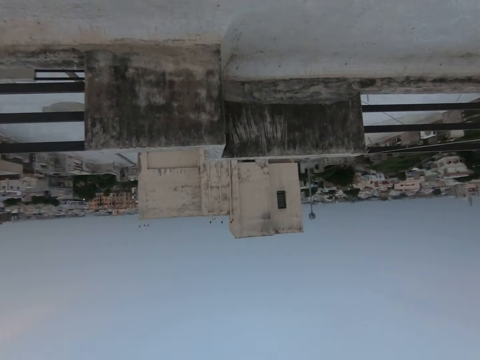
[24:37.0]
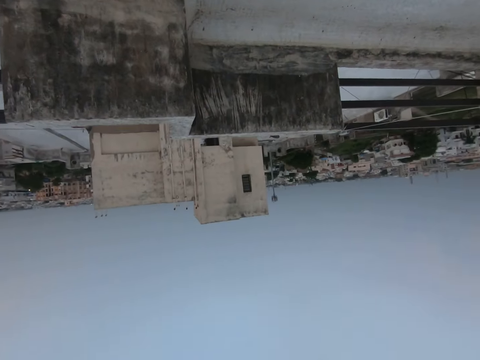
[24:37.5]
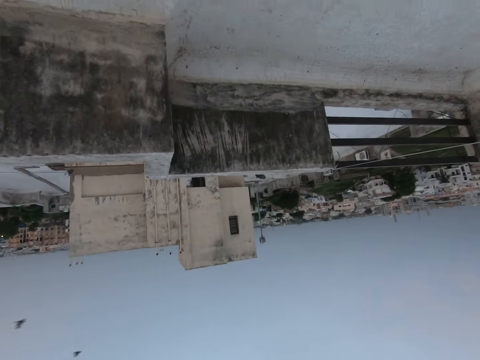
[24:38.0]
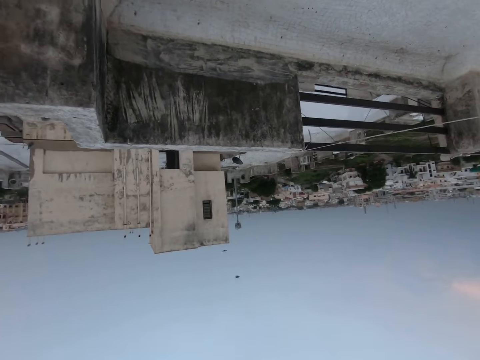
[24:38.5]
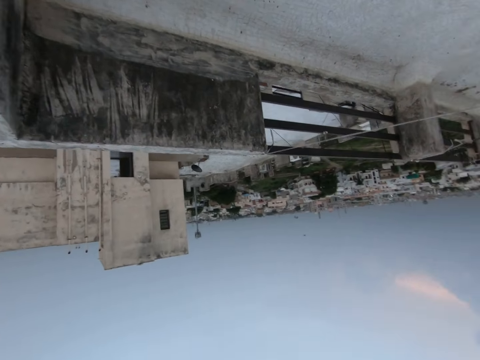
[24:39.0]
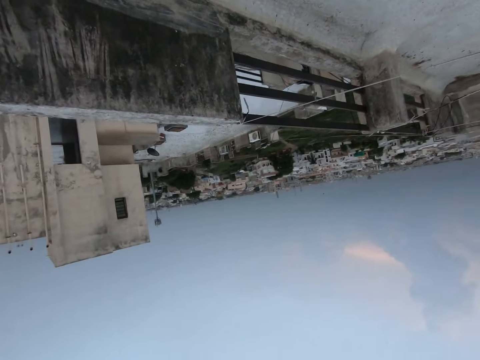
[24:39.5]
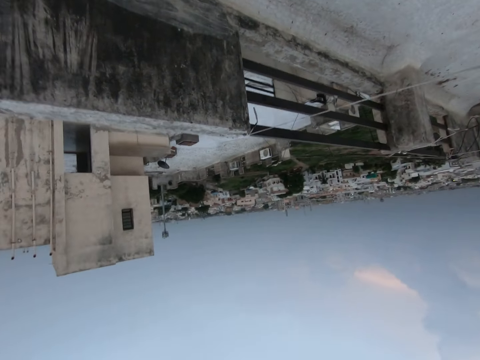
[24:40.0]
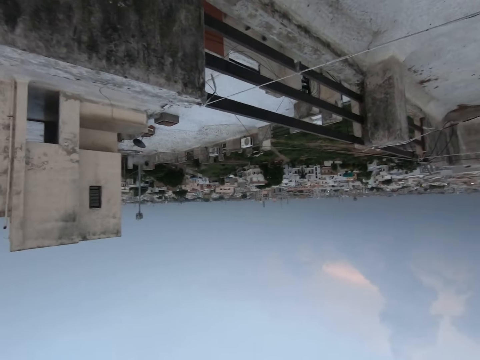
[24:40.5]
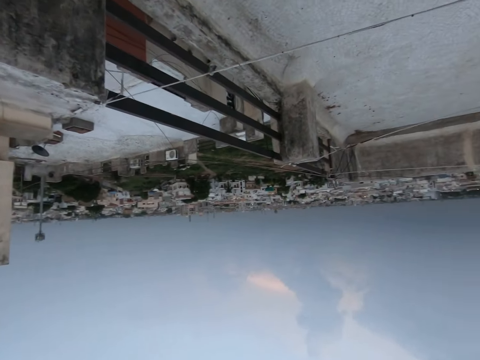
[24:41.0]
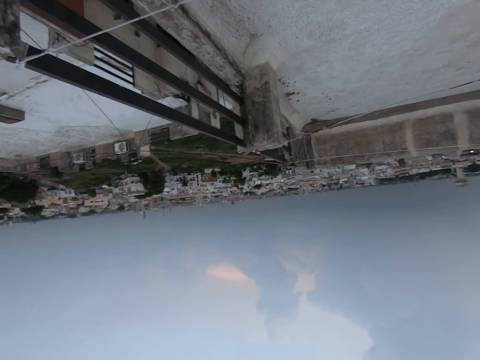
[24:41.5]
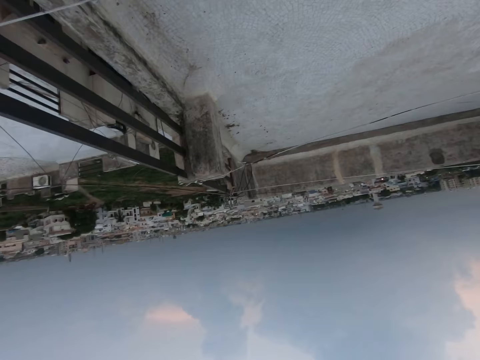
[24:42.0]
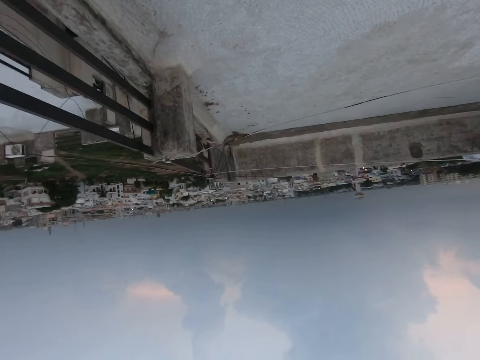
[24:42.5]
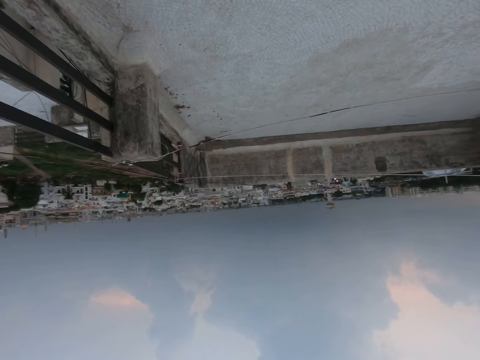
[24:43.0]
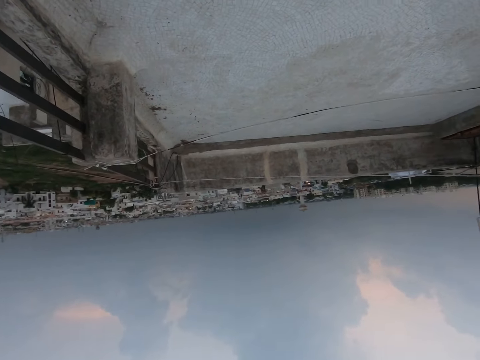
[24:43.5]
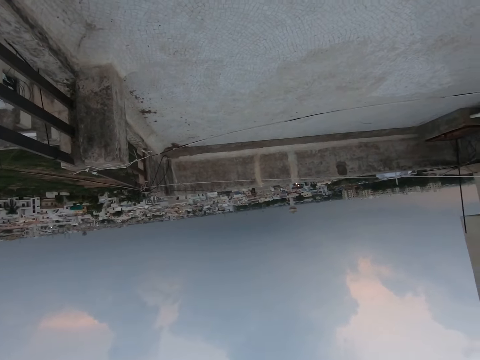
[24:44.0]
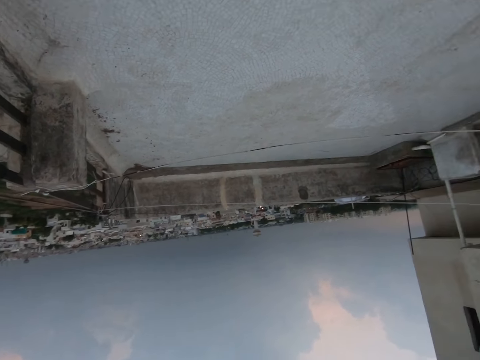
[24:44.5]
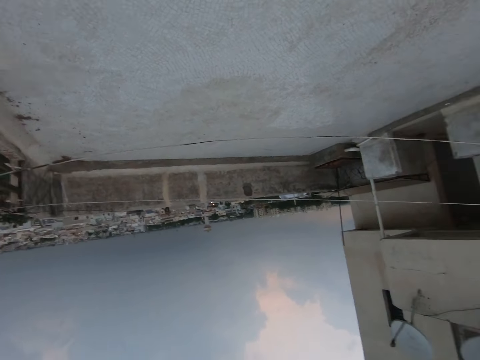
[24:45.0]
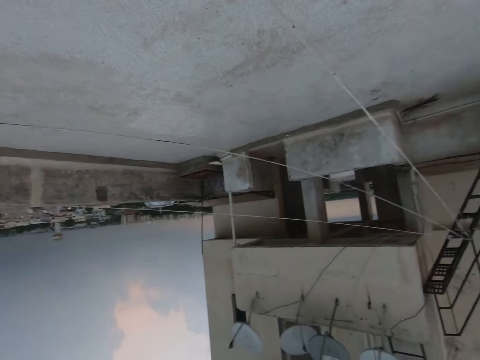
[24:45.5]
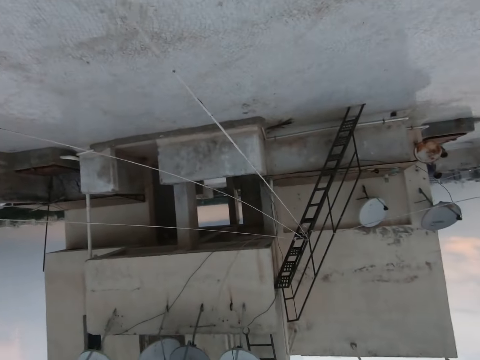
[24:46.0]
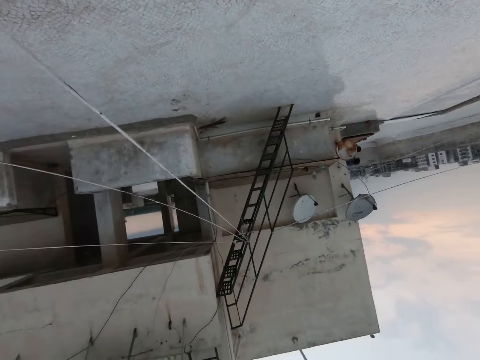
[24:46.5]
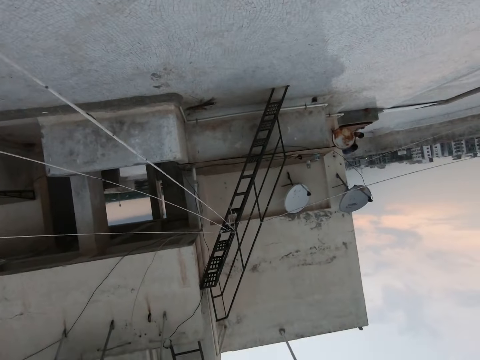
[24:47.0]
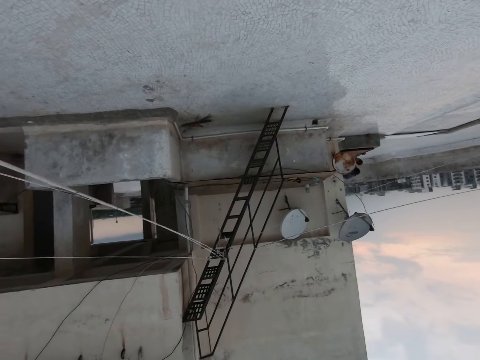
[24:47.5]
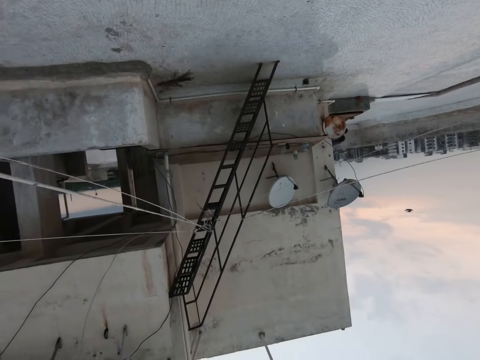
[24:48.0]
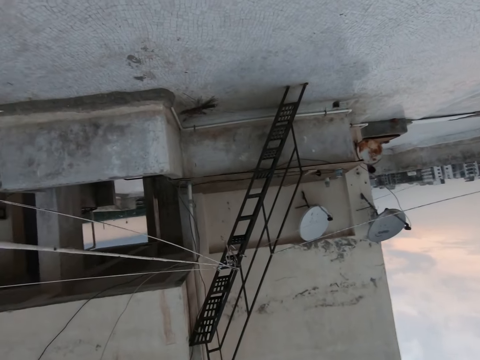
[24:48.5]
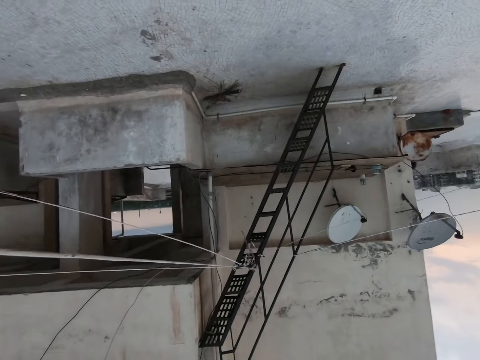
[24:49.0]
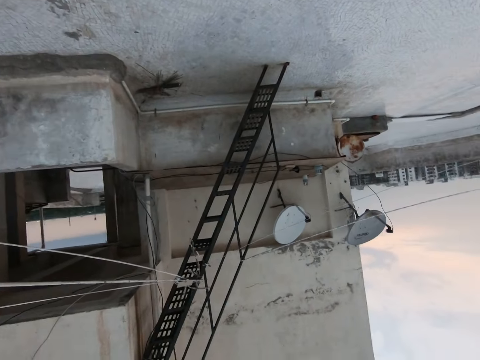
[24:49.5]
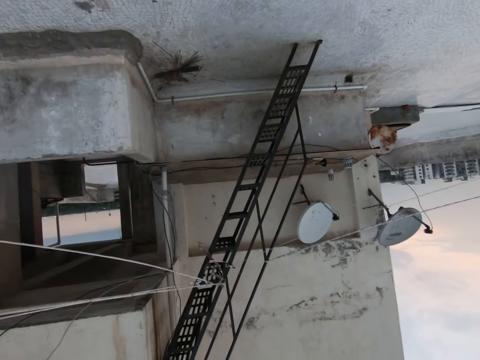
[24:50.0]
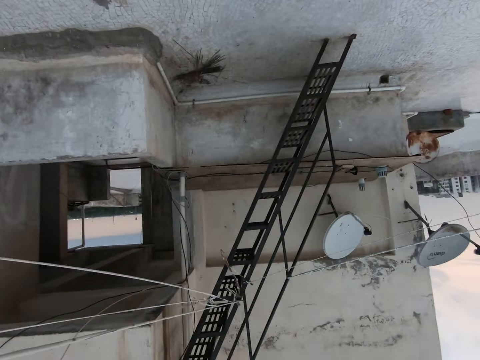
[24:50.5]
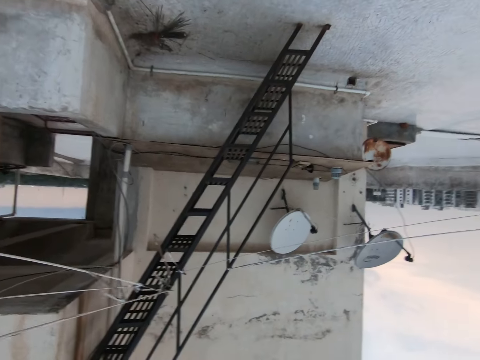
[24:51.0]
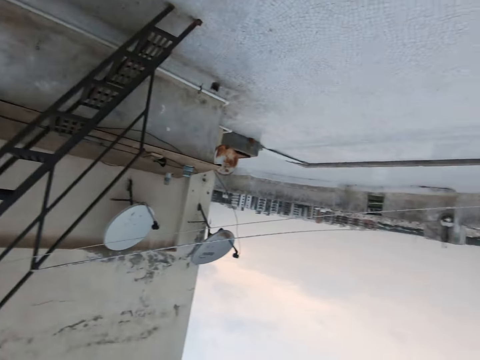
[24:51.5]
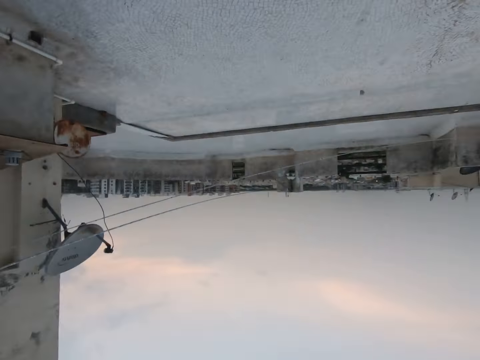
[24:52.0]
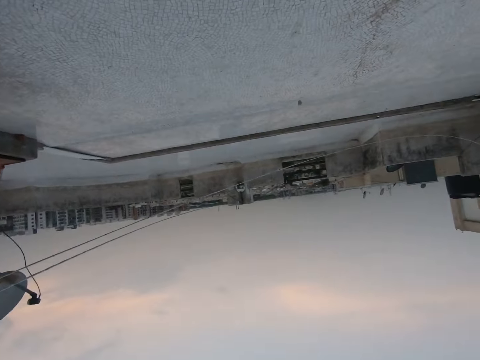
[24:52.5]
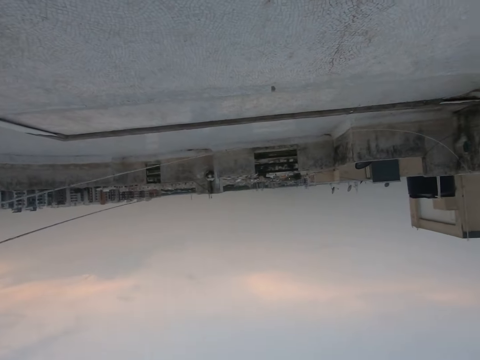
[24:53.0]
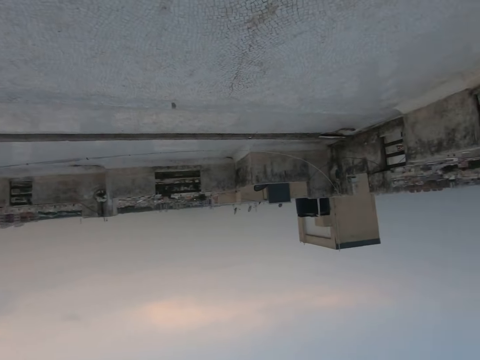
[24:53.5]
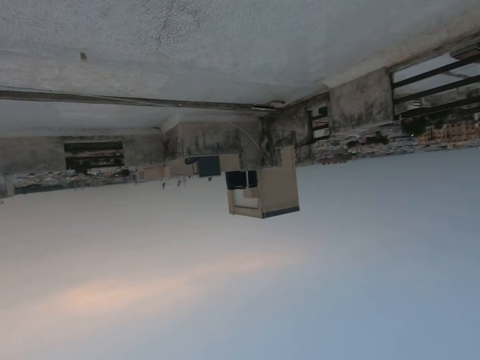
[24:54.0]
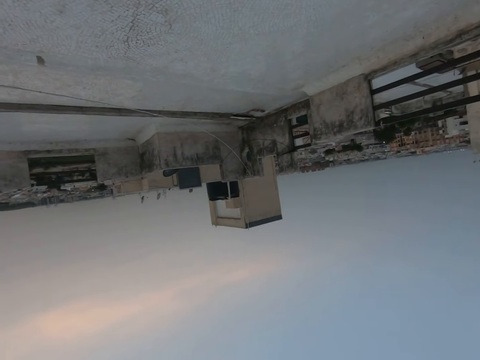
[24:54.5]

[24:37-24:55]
The camera wearer looks around. They look at a ladder. They speak on the phone.

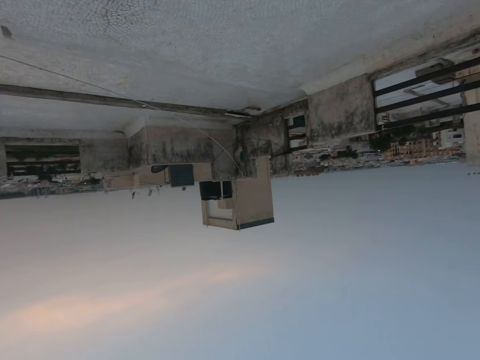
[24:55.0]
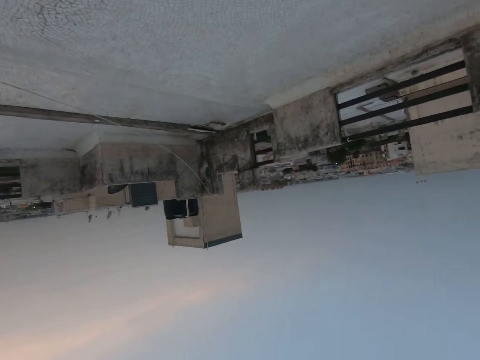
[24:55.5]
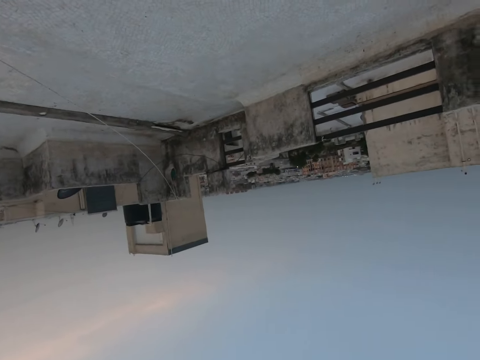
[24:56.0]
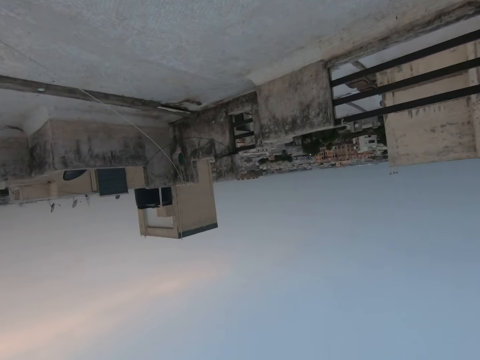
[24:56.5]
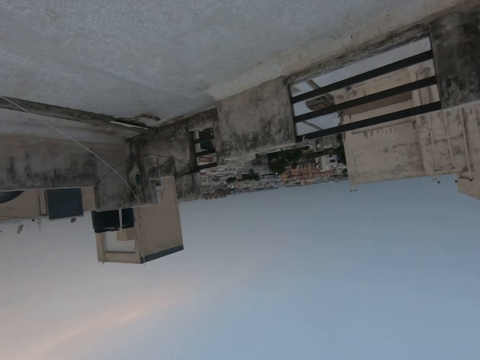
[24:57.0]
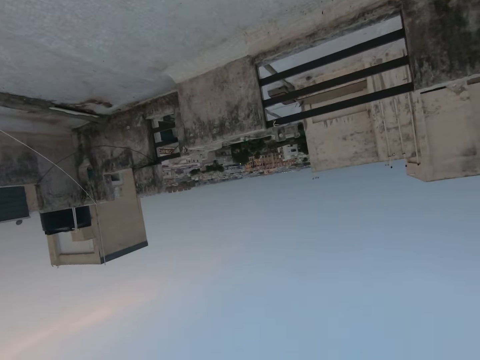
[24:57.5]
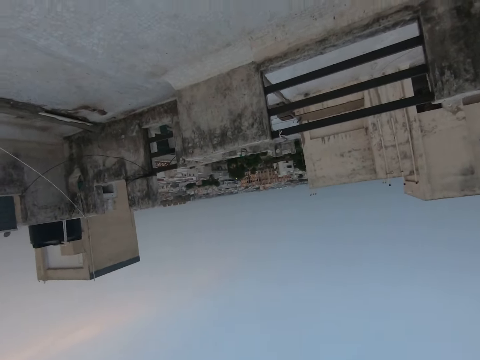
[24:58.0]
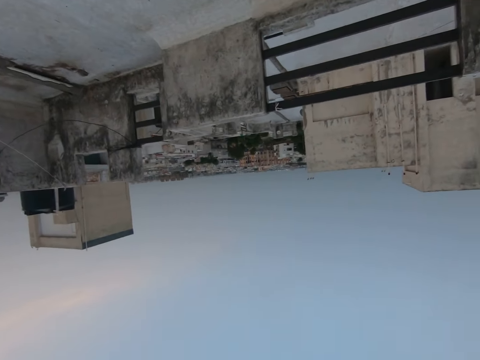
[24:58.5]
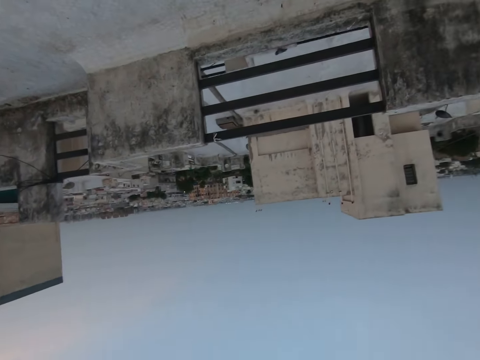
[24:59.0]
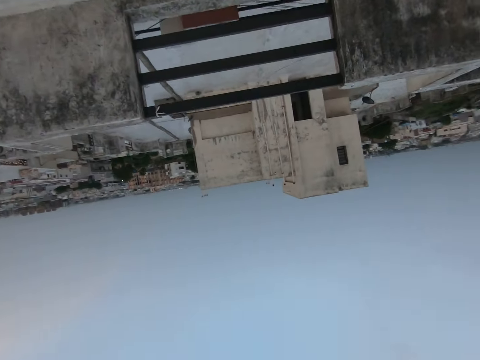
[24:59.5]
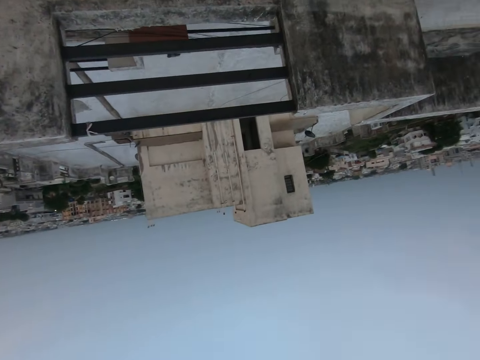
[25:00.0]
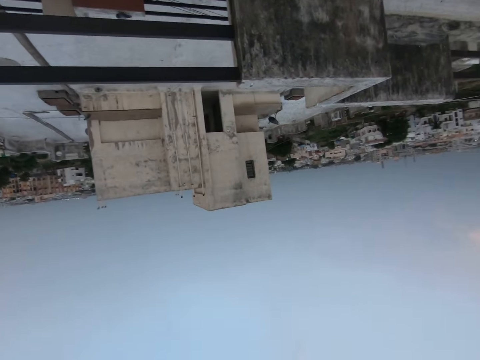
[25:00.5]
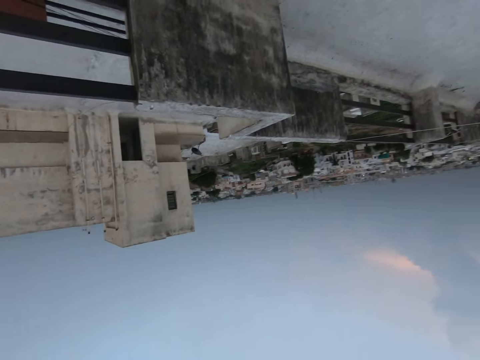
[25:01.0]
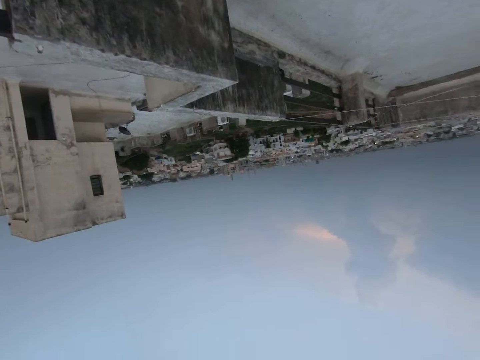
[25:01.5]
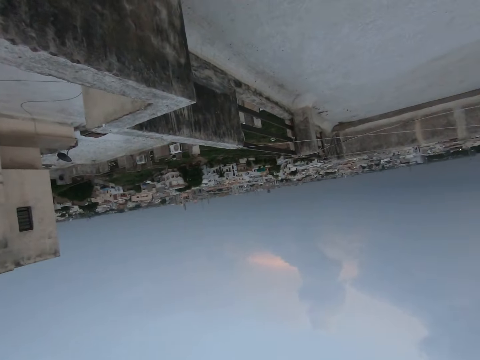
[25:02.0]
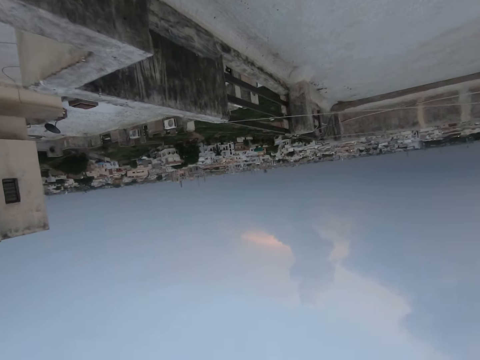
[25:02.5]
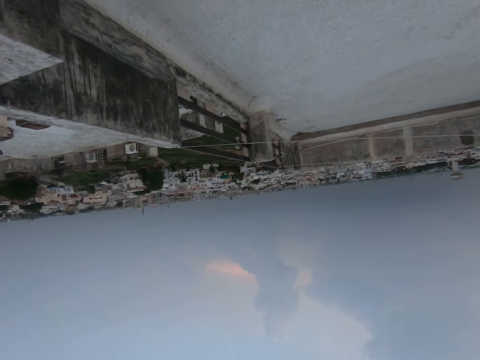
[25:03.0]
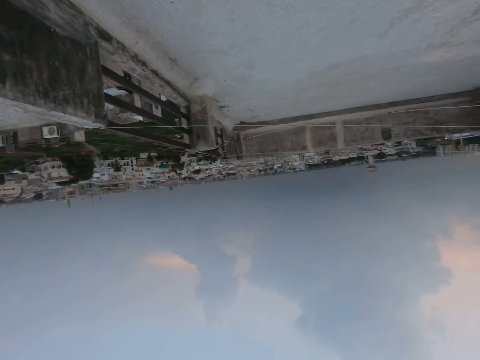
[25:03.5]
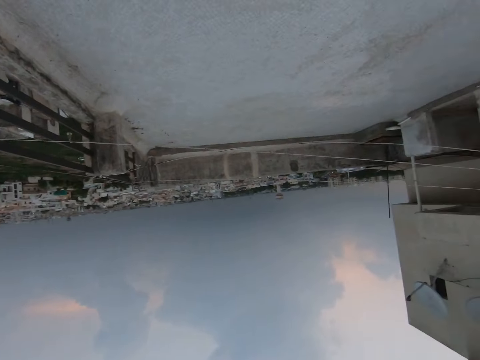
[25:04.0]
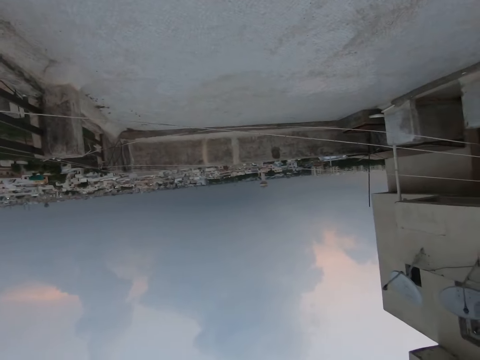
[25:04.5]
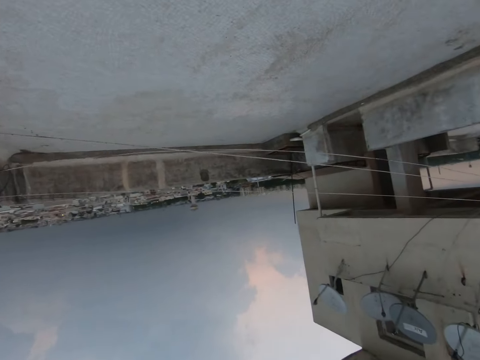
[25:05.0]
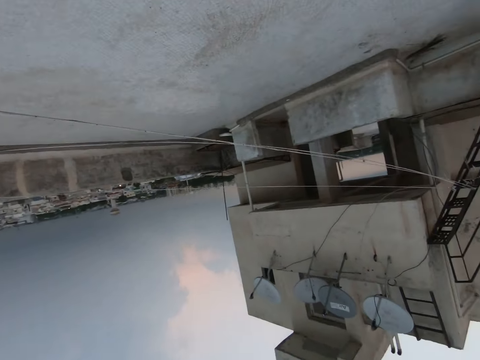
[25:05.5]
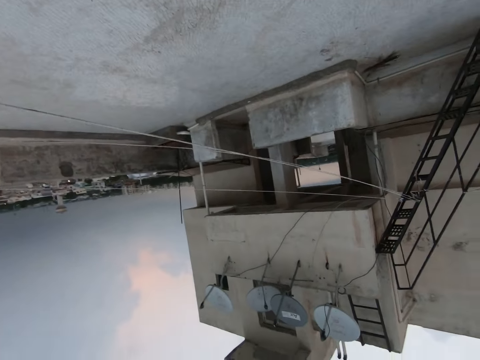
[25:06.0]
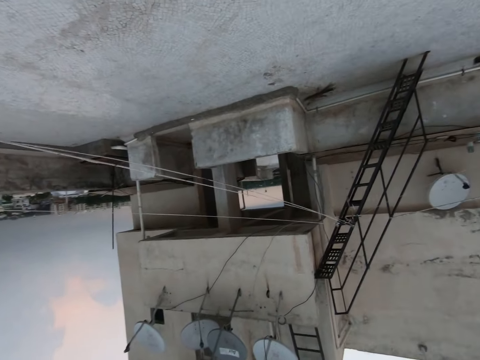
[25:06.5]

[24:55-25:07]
The camera wearer walks outside. They speak on the phone.
